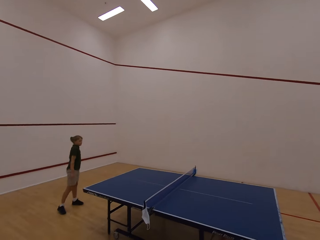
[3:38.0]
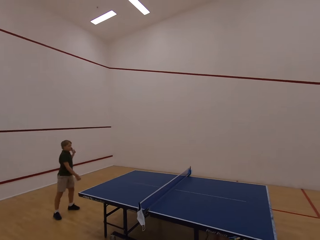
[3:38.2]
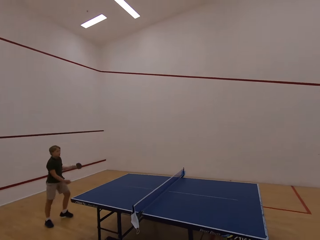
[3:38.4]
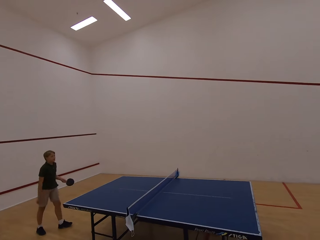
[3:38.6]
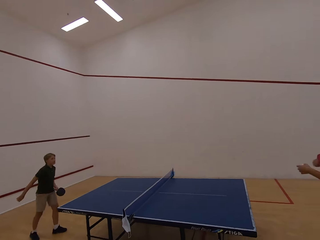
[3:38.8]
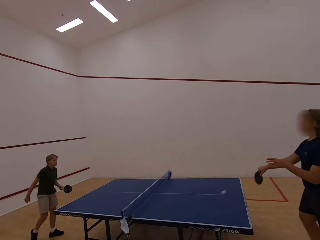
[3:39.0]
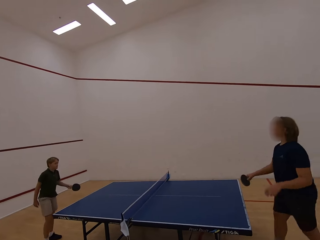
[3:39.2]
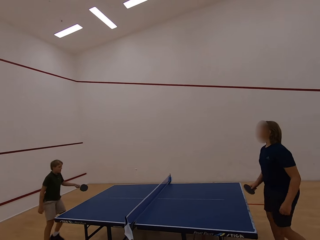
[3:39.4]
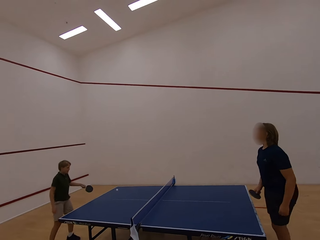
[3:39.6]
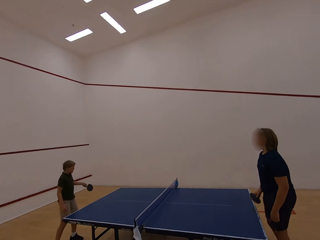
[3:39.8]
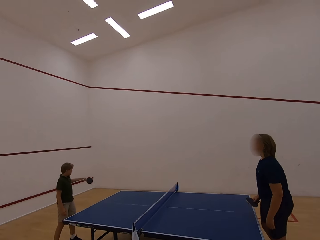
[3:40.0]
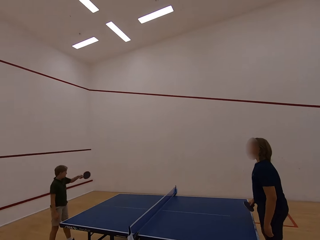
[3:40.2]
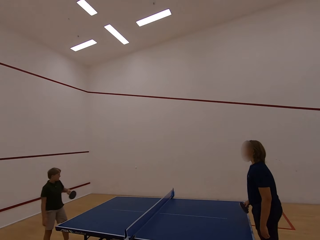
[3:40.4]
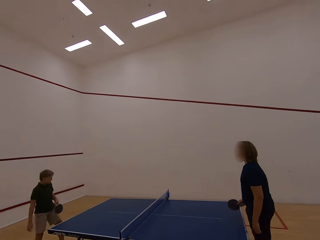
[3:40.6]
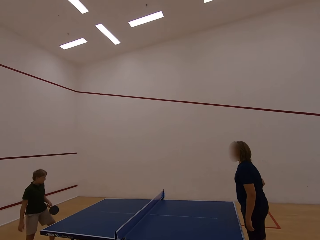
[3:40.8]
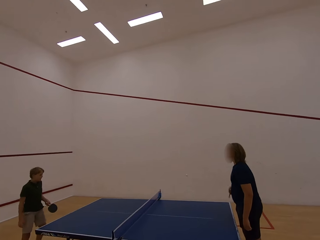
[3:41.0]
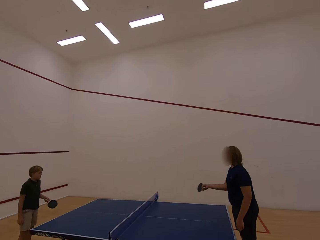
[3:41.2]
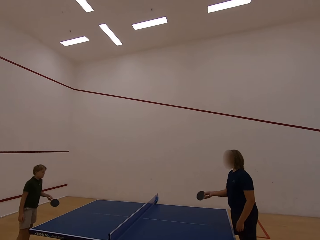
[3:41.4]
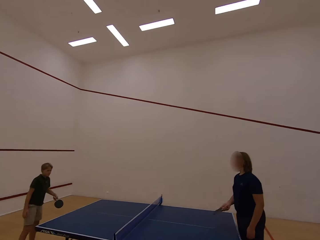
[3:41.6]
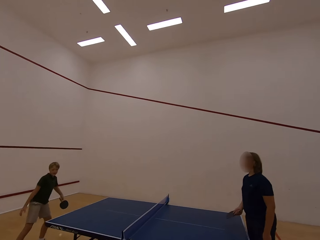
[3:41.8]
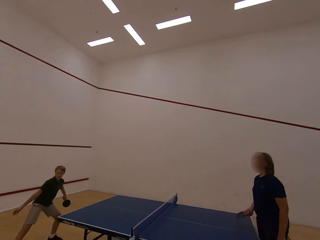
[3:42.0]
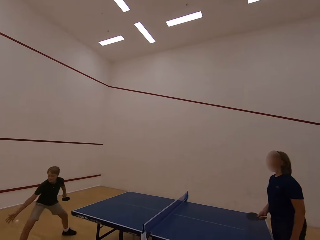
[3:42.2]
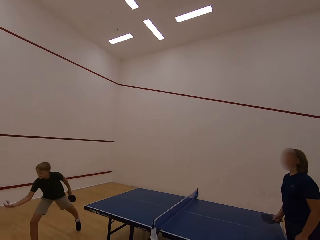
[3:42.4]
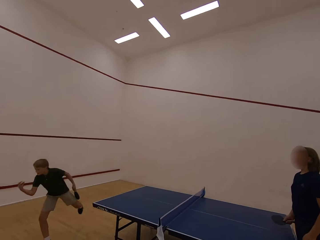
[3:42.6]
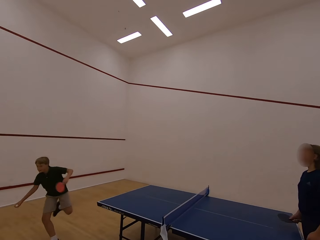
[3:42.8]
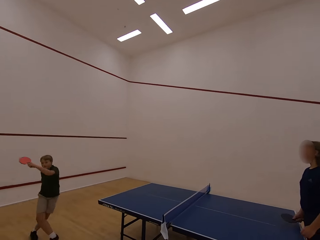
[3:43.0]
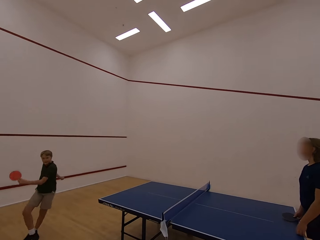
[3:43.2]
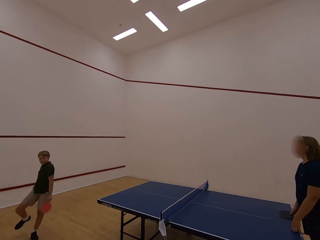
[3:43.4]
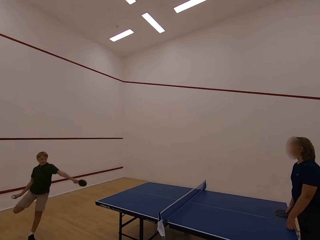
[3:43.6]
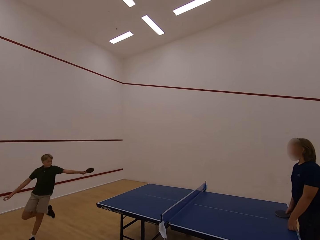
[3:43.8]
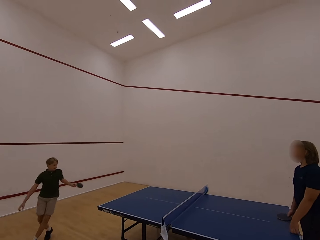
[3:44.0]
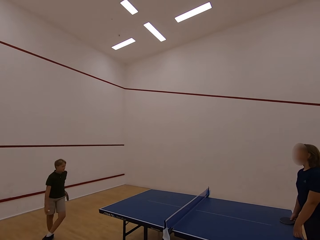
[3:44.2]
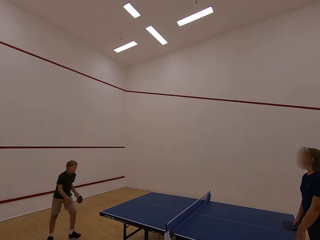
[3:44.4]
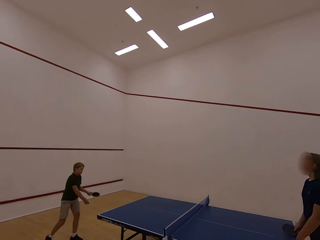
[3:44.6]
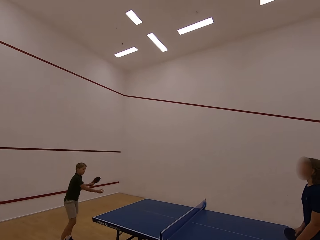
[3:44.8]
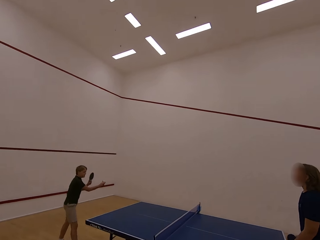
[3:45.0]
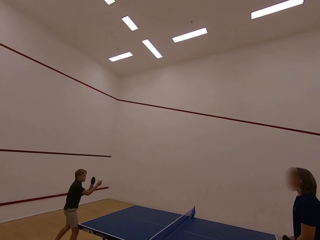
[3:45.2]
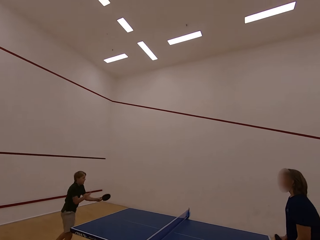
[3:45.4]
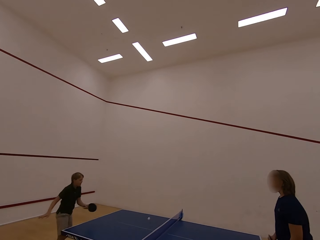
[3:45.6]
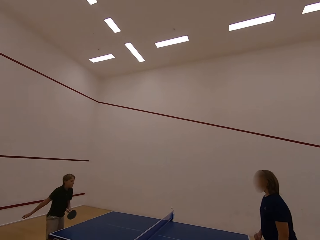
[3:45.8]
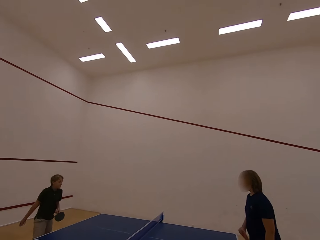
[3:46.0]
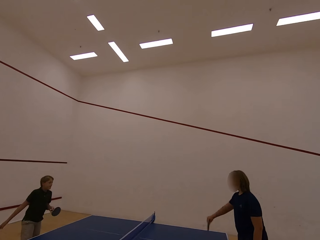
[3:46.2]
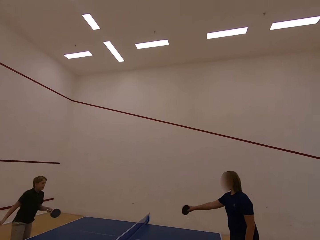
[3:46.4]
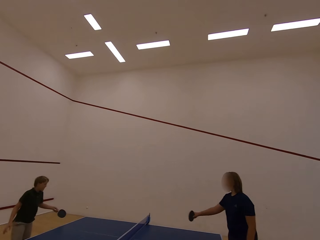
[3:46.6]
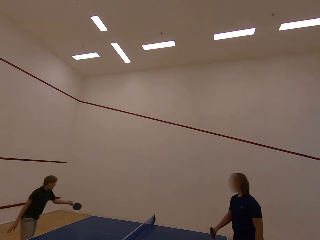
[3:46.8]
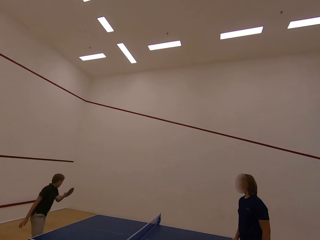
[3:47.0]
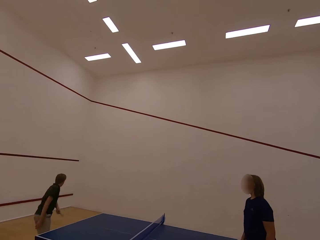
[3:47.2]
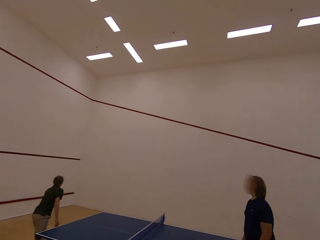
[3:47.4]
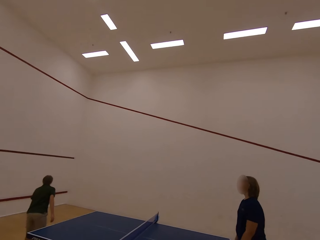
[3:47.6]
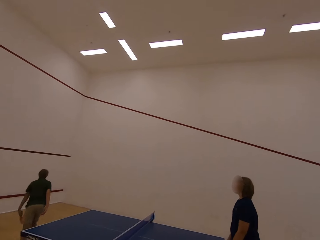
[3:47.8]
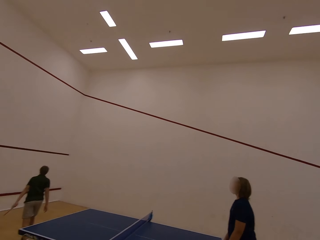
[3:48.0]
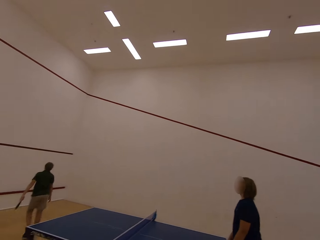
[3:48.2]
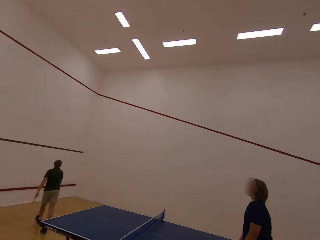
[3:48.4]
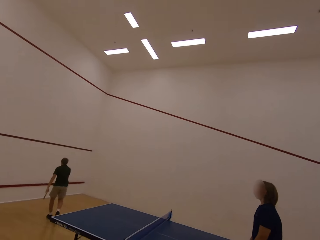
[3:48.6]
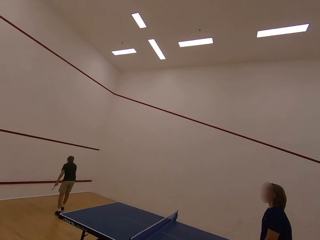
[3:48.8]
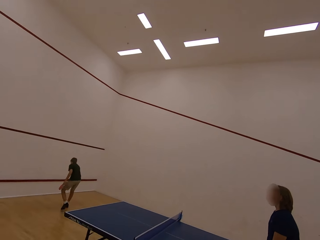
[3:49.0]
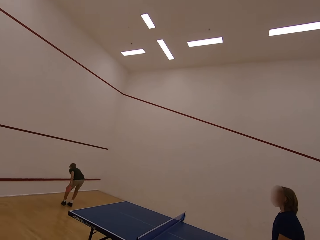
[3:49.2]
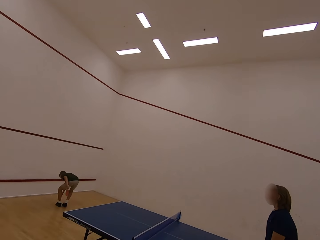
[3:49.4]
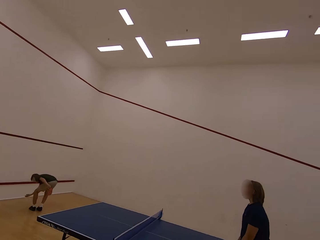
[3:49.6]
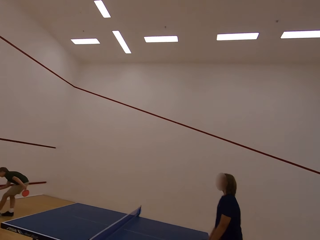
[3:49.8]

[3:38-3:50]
A woman hits the ball towards a boy. The boy plays the table tennis. The woman plays the table tennis. The boy hits the ball towards the woman. The woman hits the ball towards the boy. The boy catches the ball with the right hand, walks in the room, plays the table tennis and hits the ball towards the woman. The woman plays the table tennis and hits the ball towards the boy. The boy follows the ball and walks in the room.

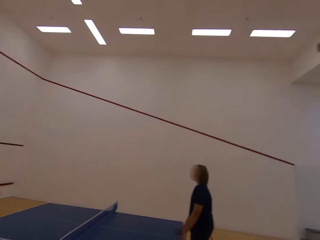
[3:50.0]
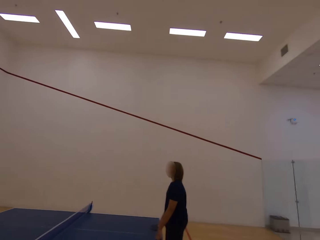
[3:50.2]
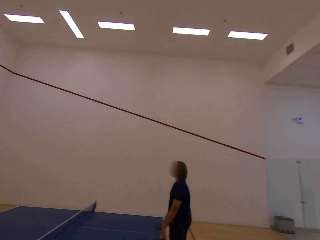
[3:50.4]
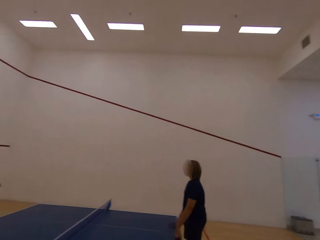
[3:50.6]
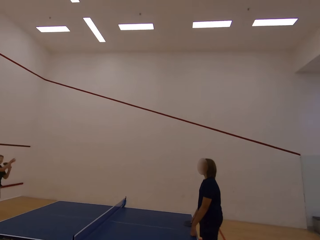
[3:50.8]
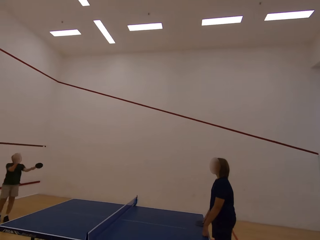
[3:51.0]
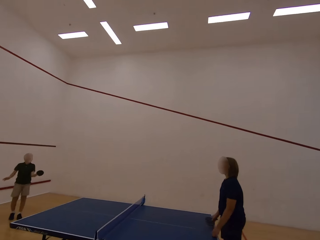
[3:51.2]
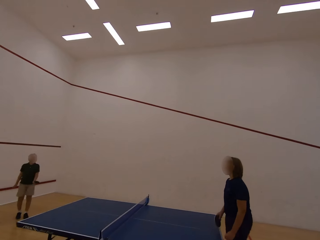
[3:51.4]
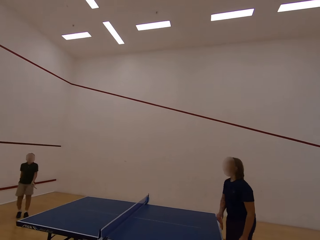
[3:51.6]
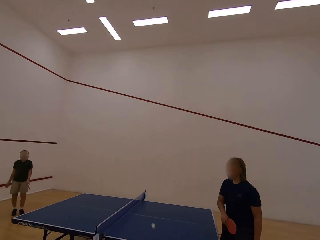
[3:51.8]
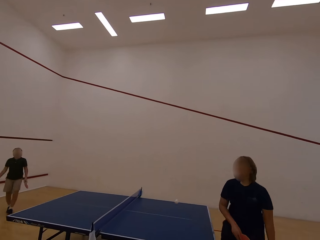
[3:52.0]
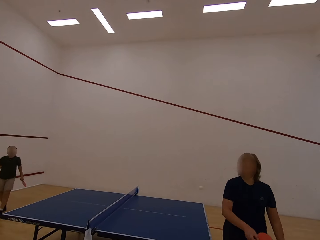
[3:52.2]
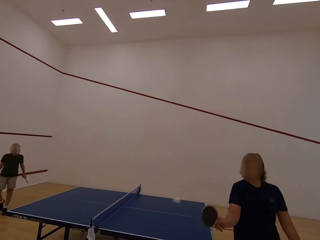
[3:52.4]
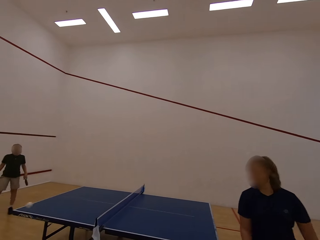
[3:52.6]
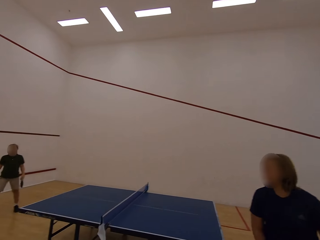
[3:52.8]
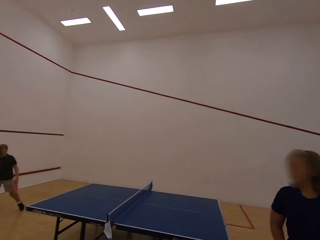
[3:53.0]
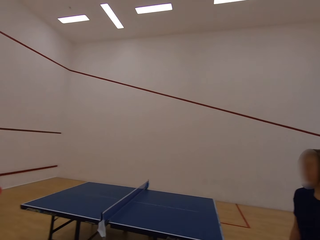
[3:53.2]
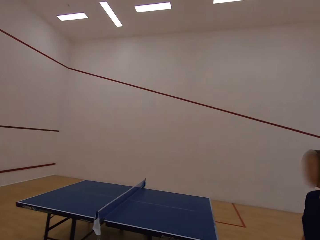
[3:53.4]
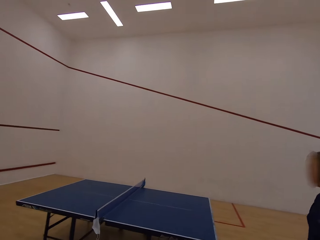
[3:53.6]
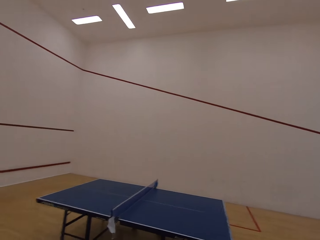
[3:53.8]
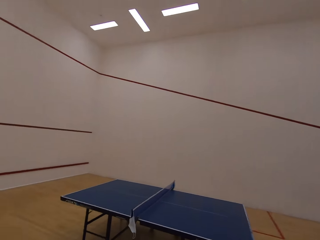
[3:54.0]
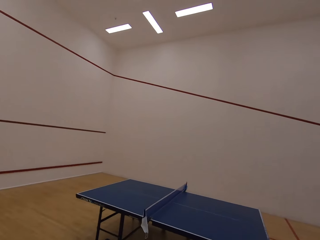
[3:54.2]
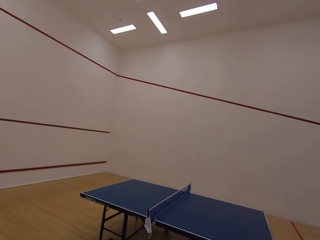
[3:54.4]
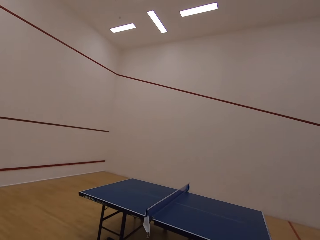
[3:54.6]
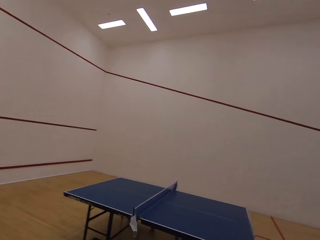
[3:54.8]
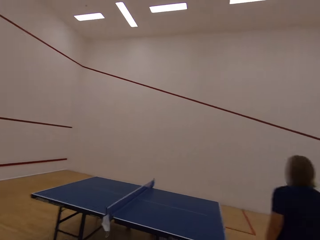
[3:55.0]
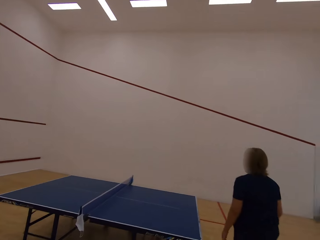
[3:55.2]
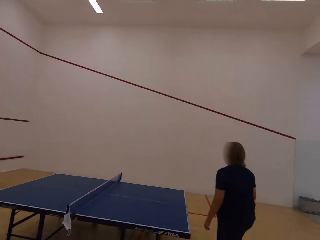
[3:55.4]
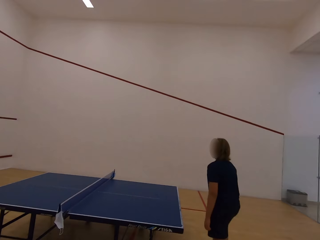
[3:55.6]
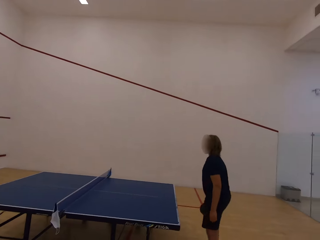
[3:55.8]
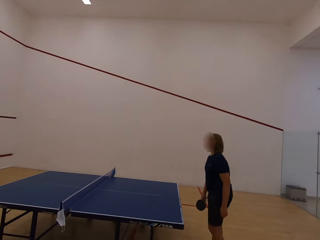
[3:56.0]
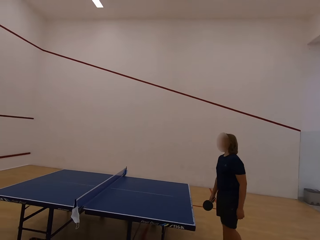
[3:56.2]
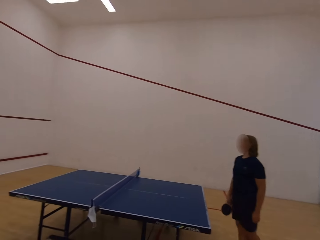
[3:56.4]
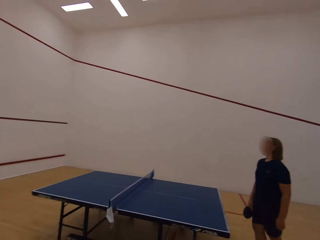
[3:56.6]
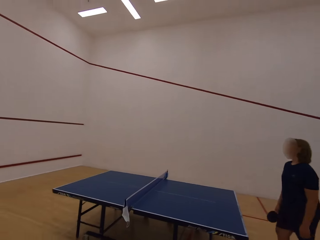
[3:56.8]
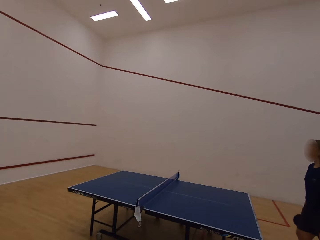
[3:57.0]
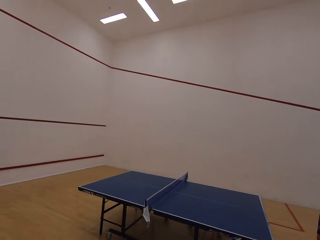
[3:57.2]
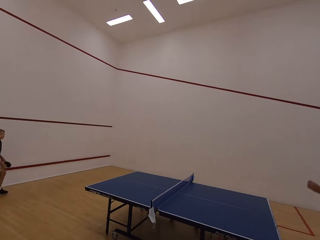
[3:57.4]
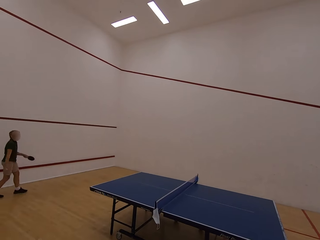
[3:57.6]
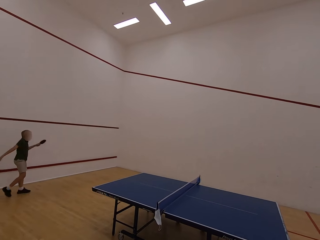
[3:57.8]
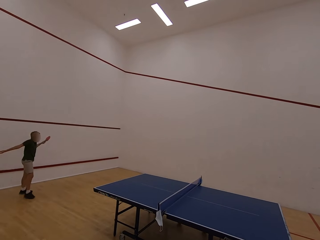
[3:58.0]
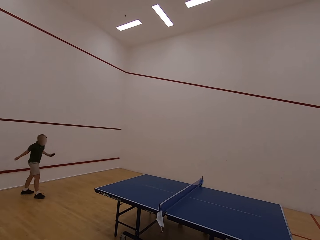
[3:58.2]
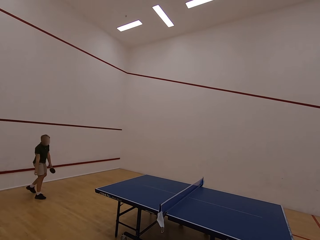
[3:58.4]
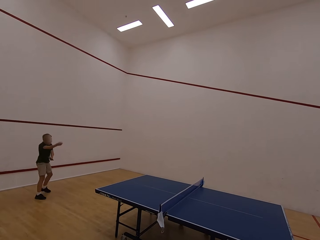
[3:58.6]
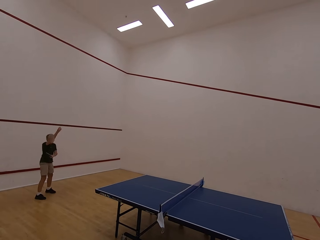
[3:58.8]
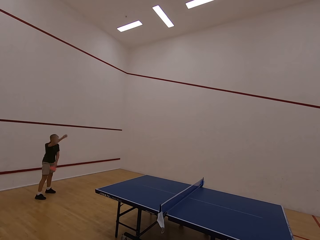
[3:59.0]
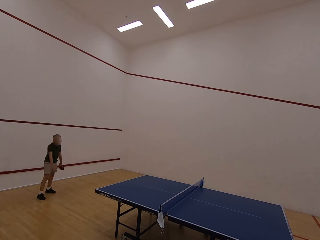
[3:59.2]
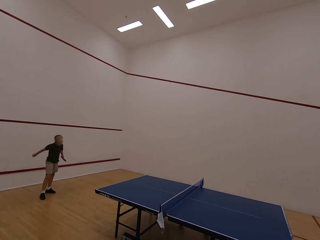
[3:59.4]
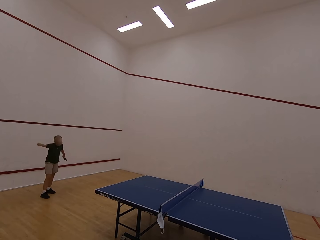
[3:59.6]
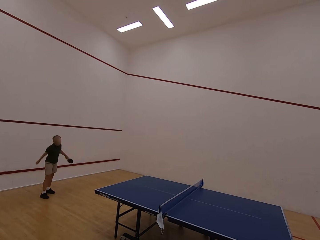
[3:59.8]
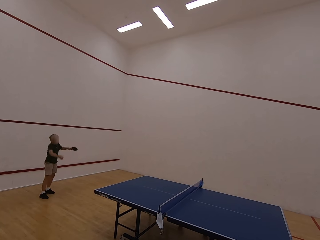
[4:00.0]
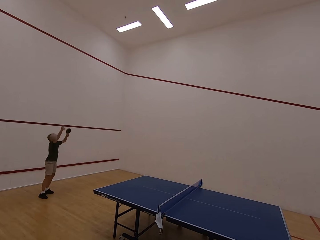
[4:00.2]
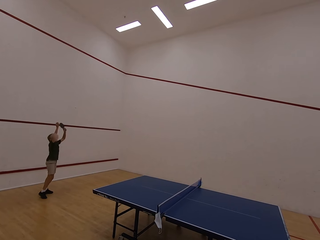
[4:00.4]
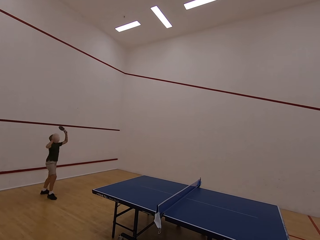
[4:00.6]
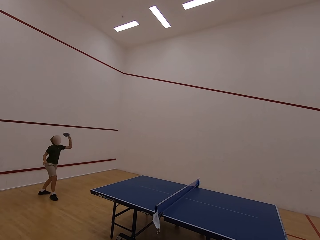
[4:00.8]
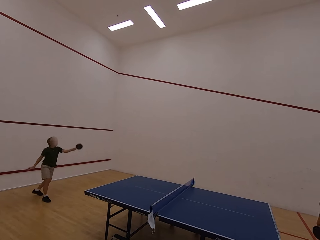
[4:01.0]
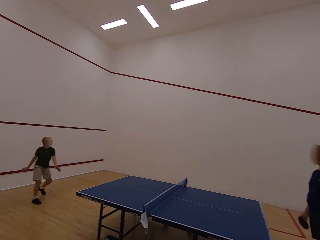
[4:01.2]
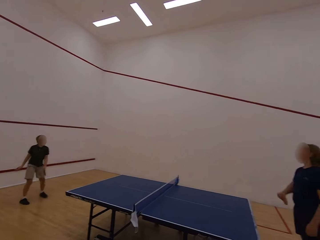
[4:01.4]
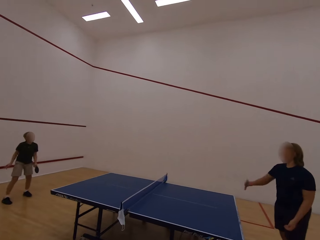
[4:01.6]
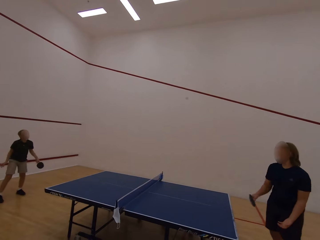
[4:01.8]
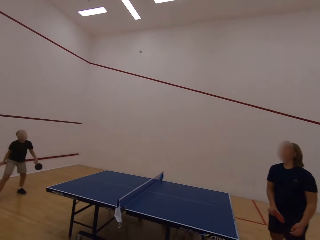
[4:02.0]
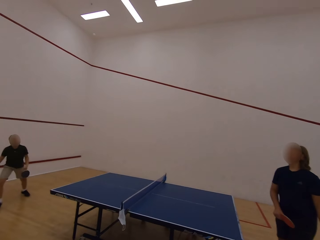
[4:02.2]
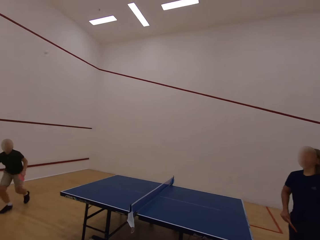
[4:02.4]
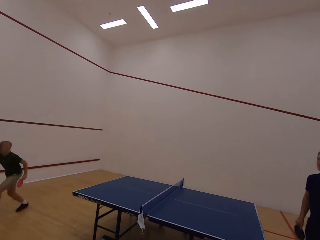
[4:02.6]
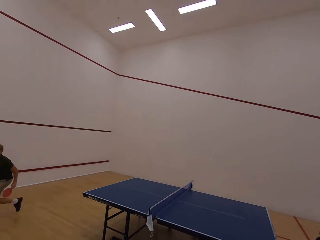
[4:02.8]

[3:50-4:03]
A boy picks the ball with the right hand. The camera wearer stares at a woman. The boy hits the ball towards the woman and plays the table tennis. The woman plays the table tennis and hits the ball towards the boy. The boy follows the ball. The camera wearer stares at the wall. The woman walks in the room. The camera wearer stares at the wall. The boy swings the right hand, plays the table tennis and hits the ball towards the woman. The woman plays the table tennis.
